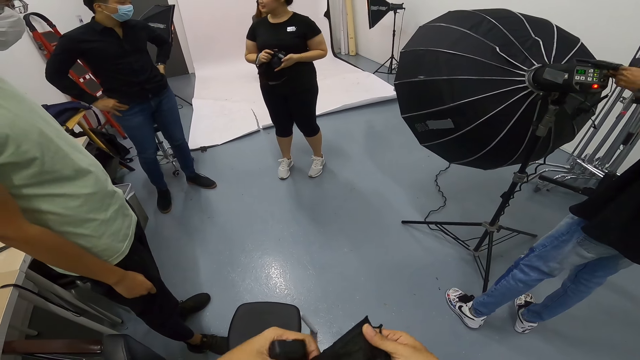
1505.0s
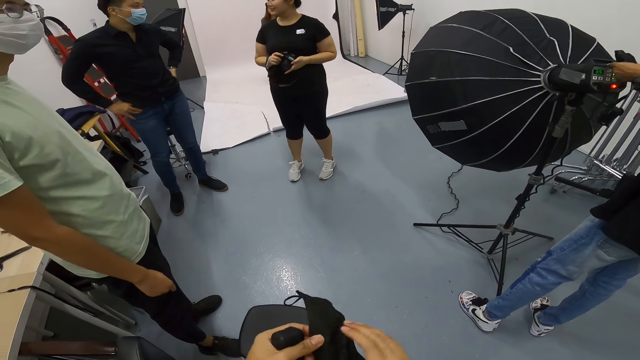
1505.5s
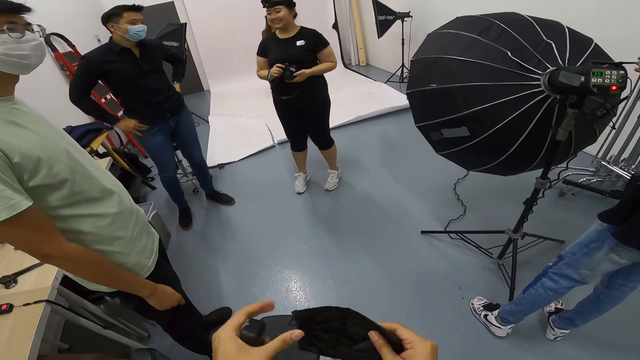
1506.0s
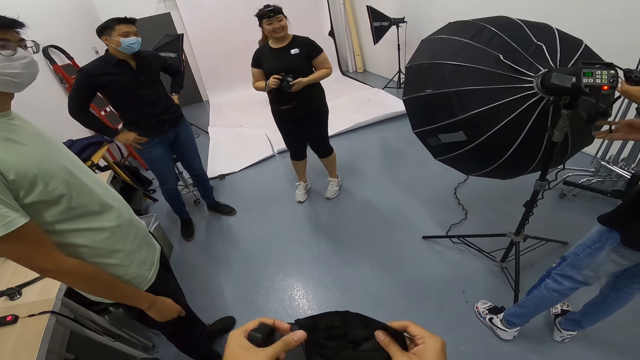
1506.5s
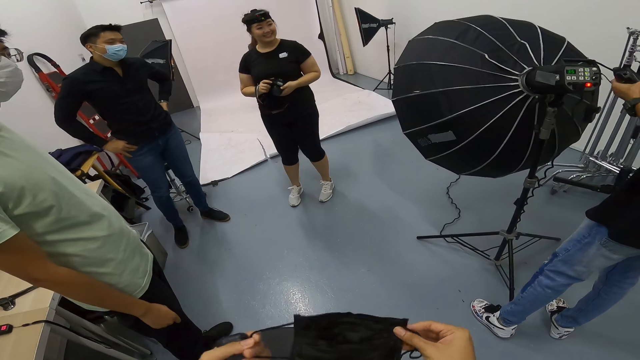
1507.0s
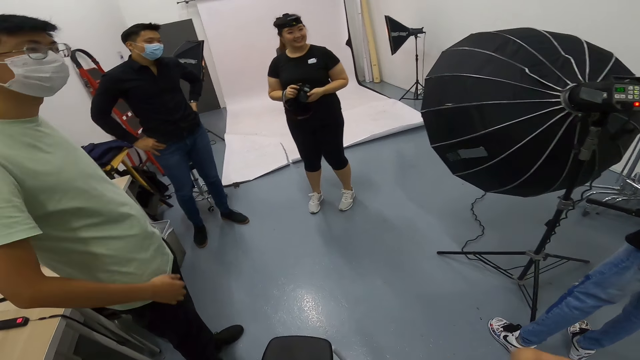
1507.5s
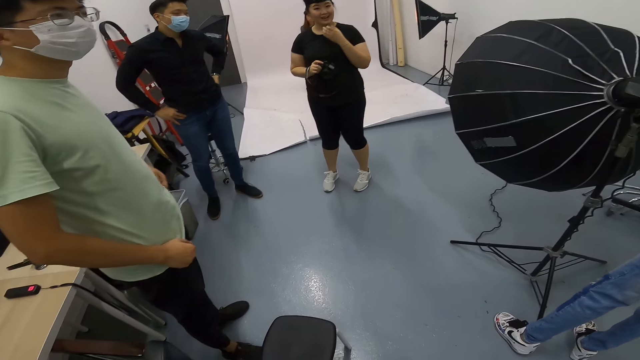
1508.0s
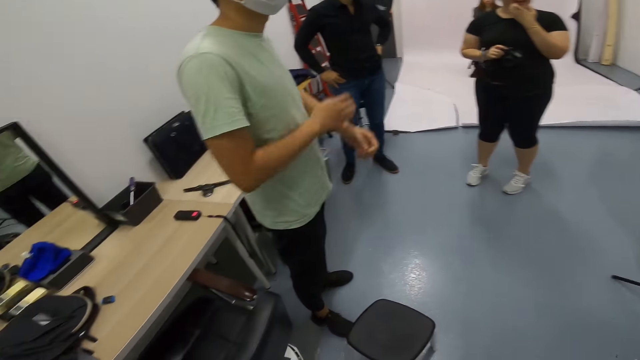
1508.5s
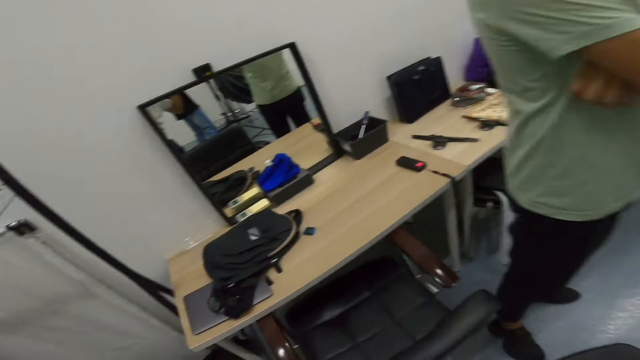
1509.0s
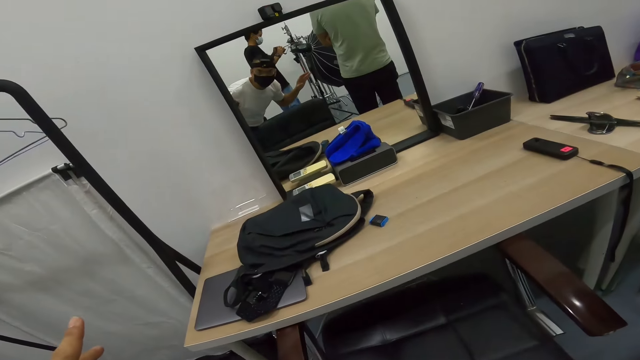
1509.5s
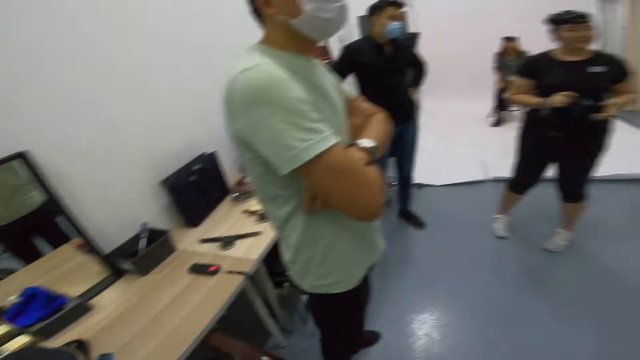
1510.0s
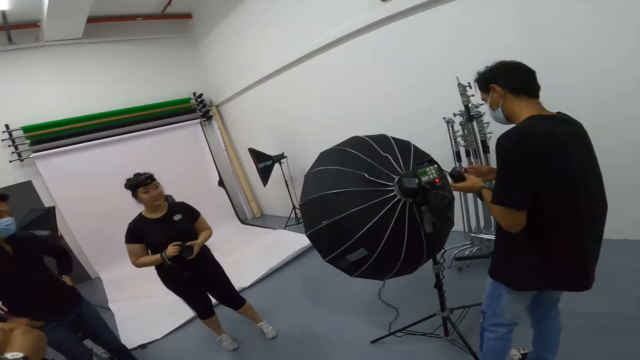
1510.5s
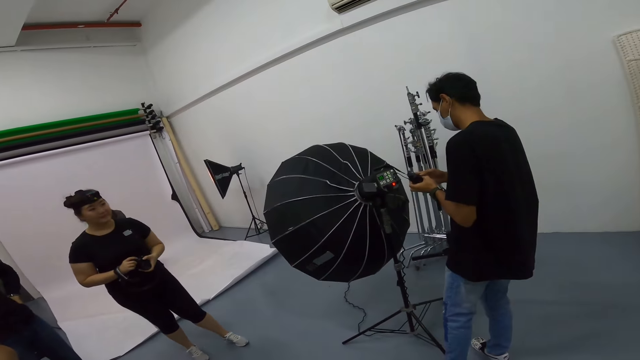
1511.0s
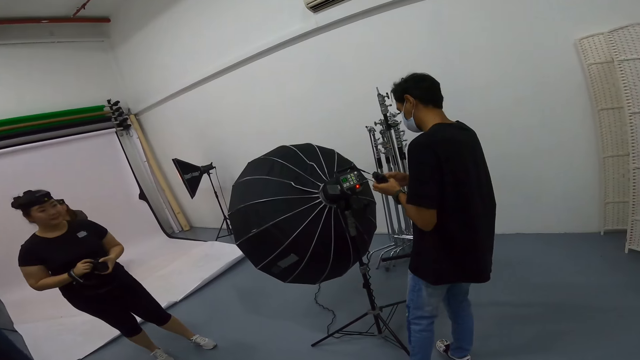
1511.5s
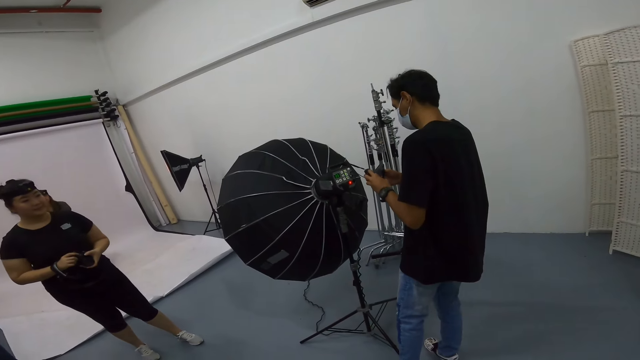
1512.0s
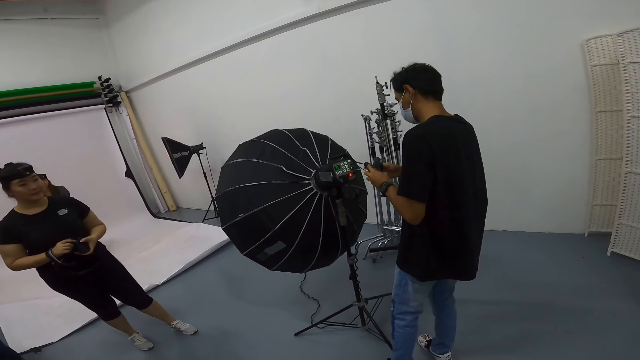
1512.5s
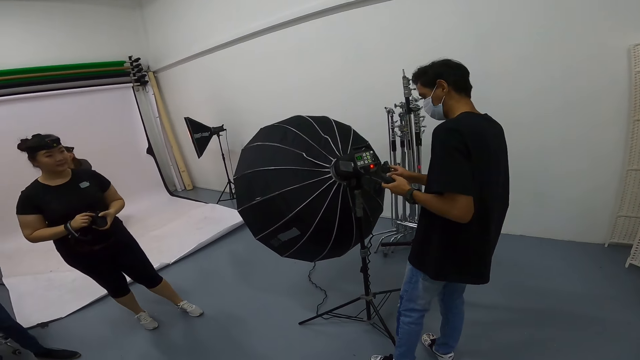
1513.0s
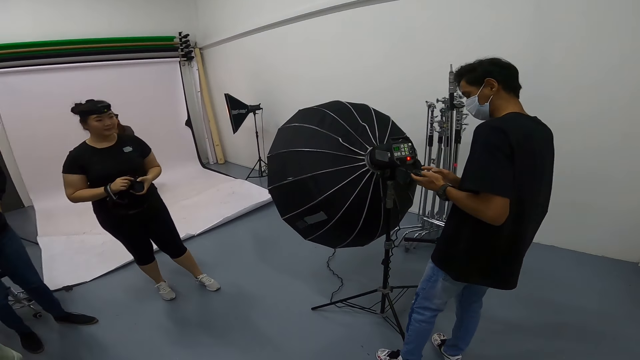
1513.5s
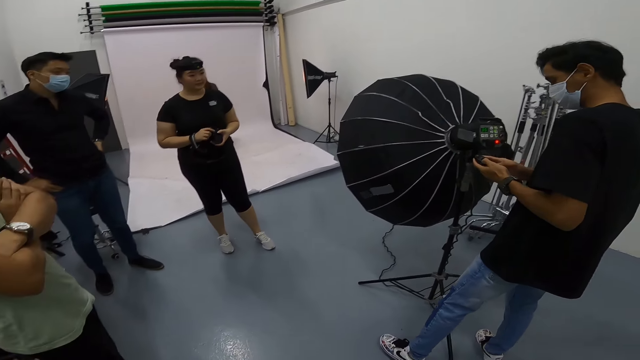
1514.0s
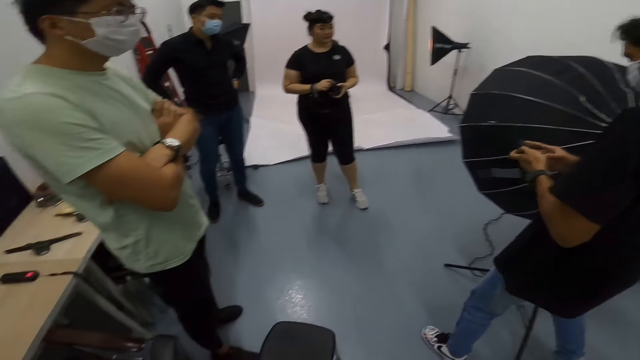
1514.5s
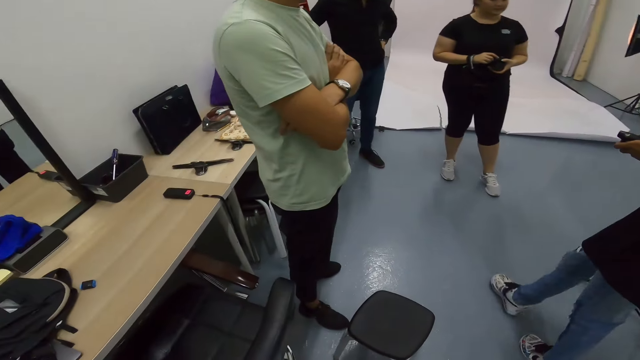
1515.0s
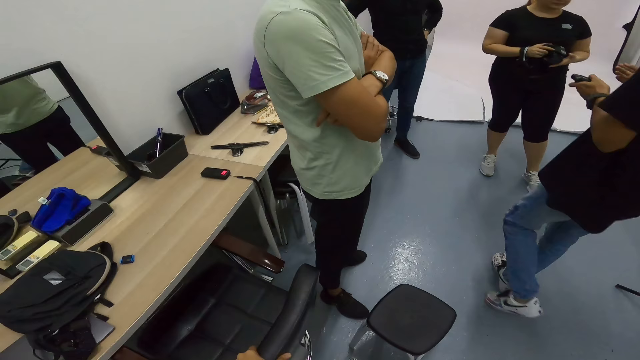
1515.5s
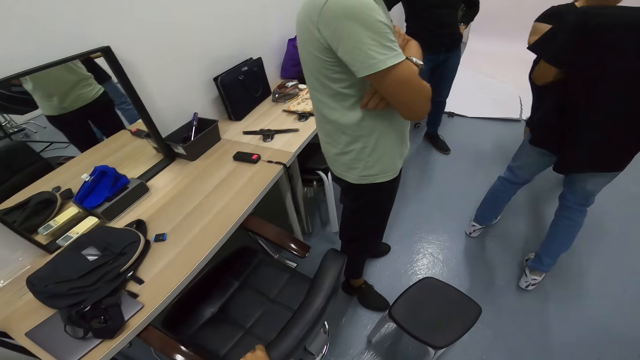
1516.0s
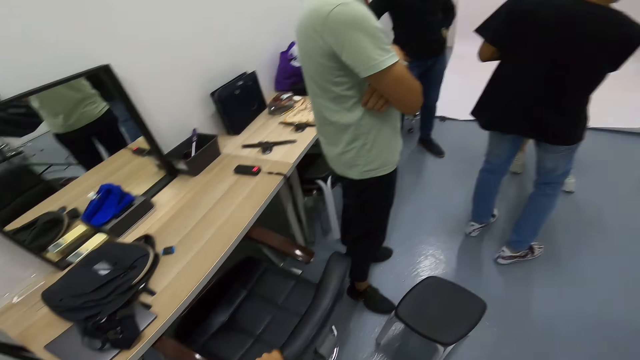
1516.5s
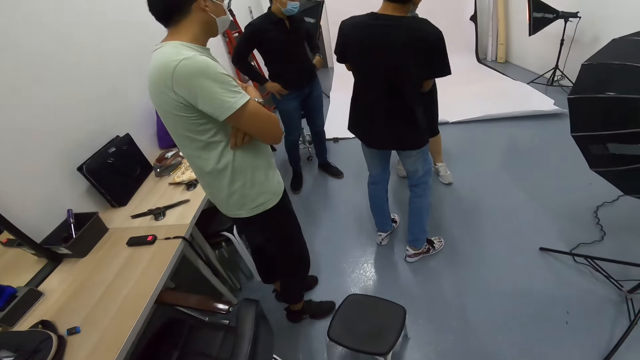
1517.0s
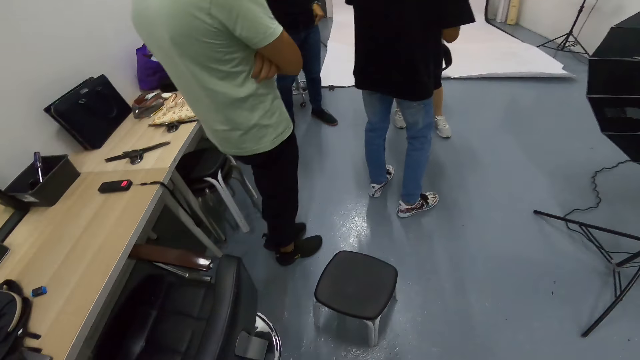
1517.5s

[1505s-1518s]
The camera wearer wears a mask. They turn around.

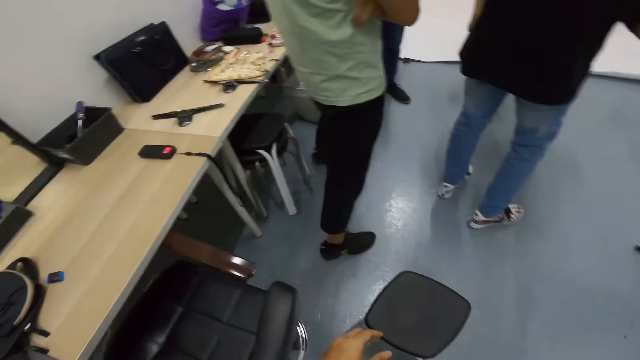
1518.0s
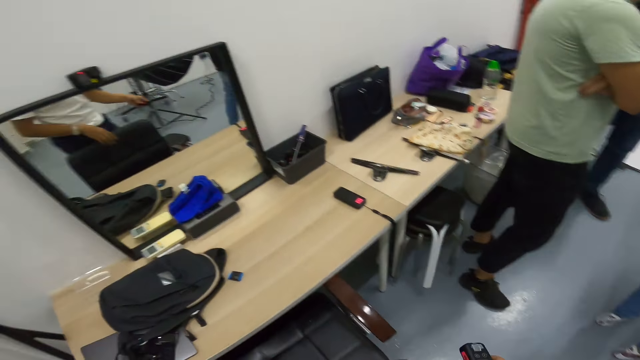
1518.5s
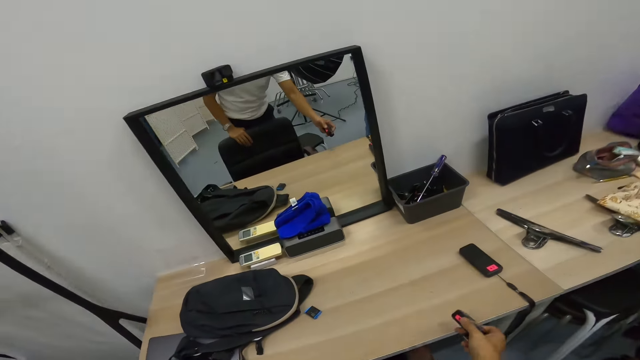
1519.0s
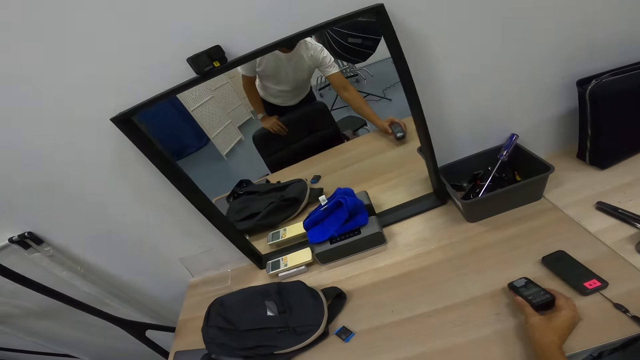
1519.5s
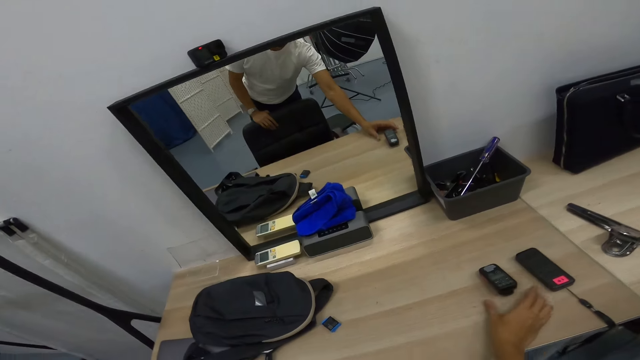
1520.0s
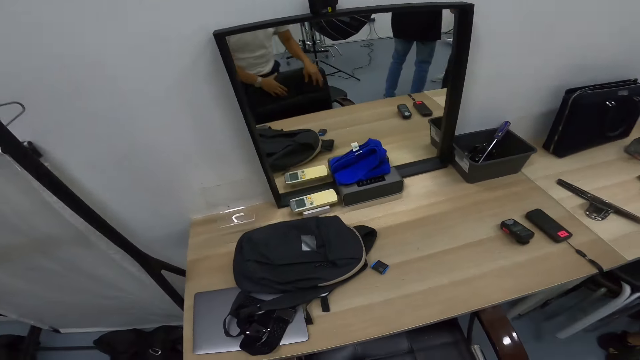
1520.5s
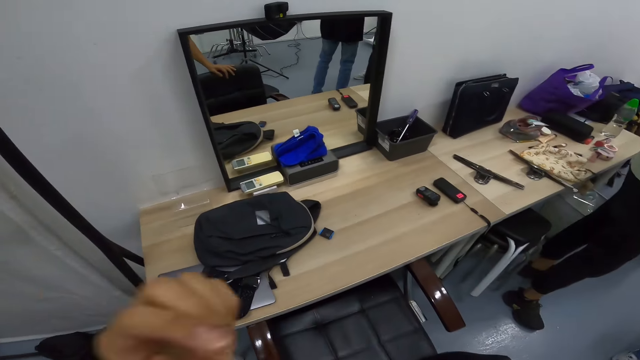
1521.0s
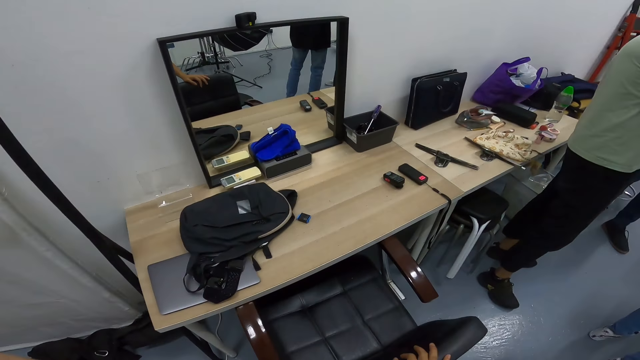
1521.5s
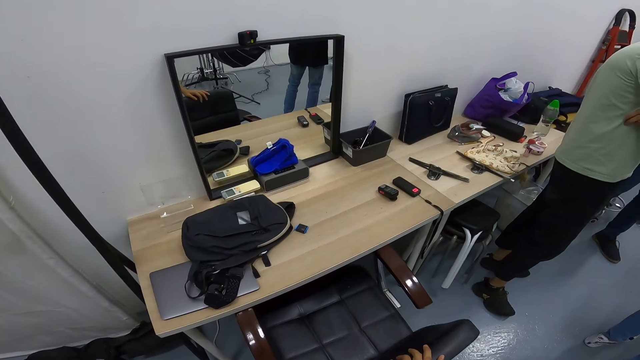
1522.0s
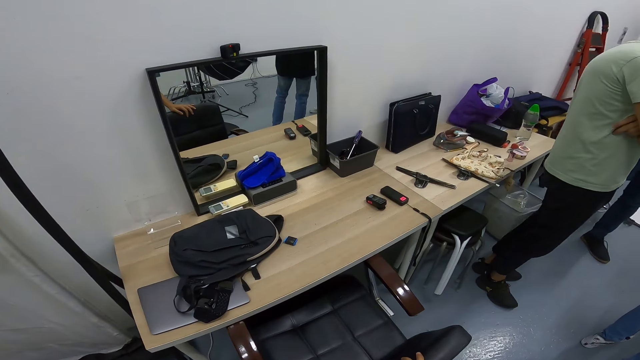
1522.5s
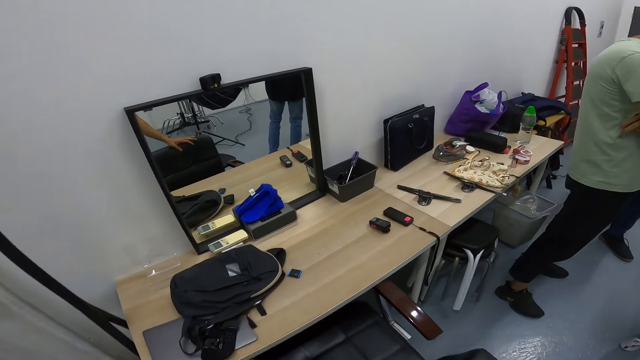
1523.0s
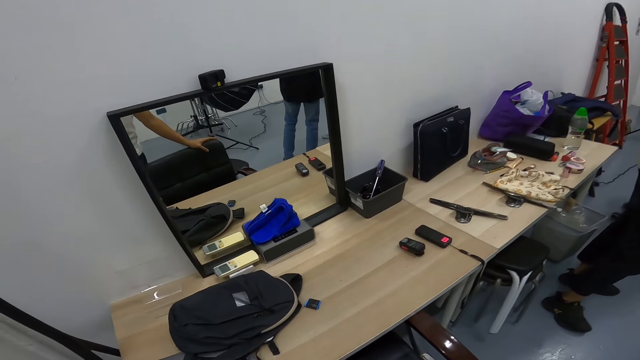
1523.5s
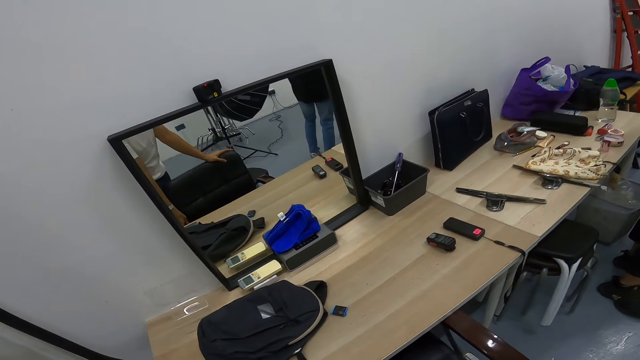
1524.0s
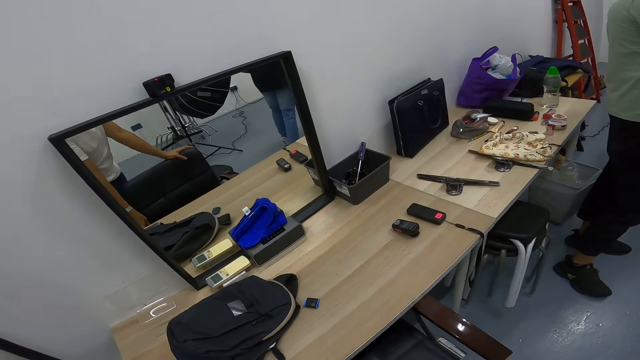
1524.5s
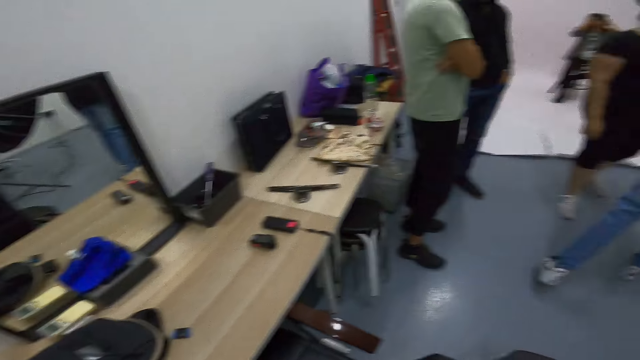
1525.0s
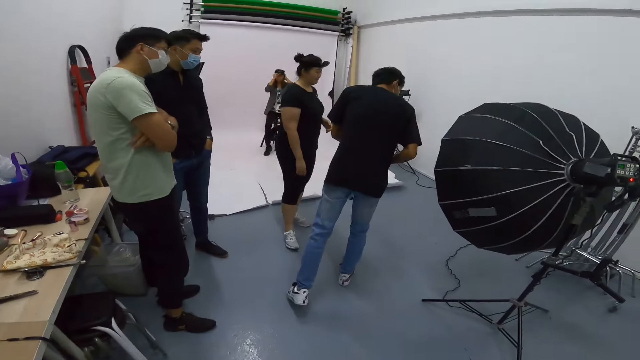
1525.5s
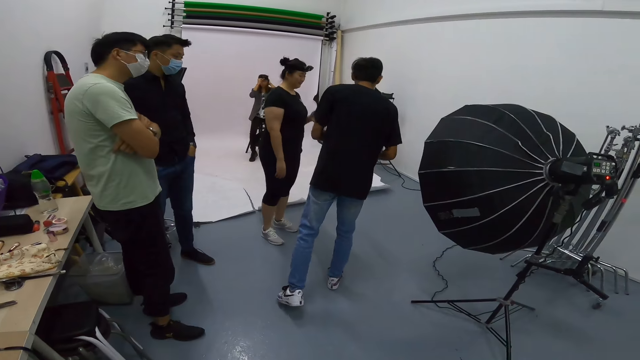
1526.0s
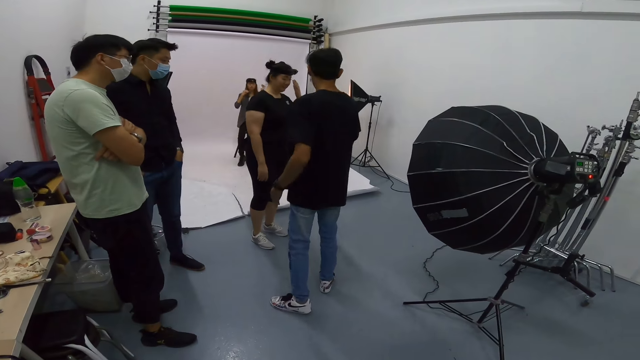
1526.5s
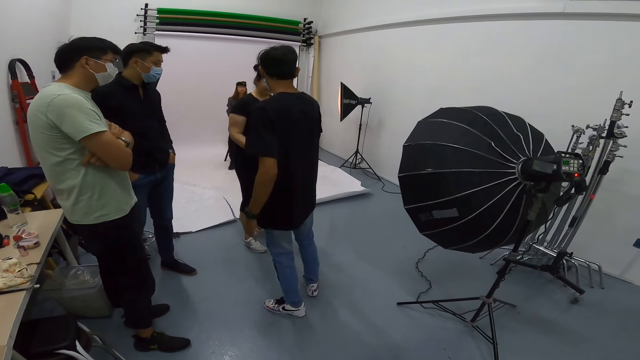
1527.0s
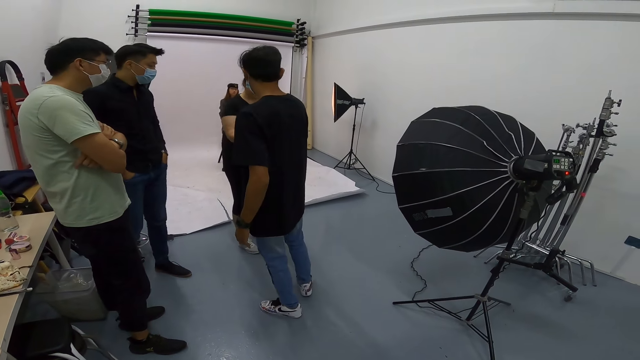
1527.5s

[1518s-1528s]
The camera wearer puts the gadget on the table.
